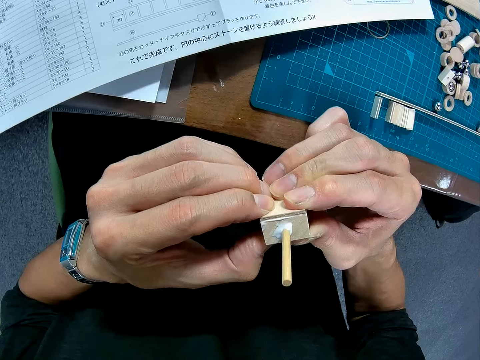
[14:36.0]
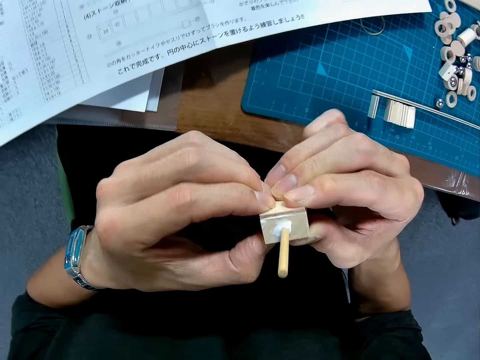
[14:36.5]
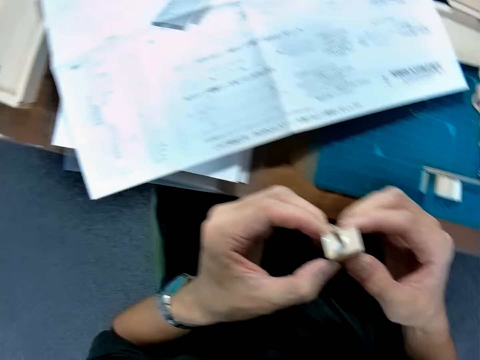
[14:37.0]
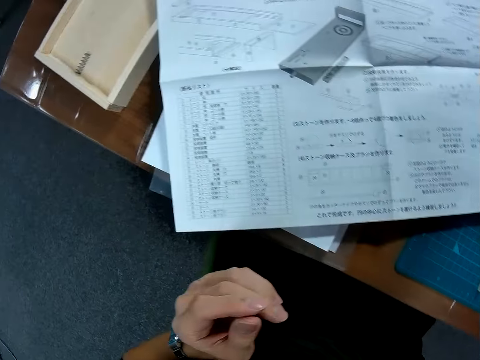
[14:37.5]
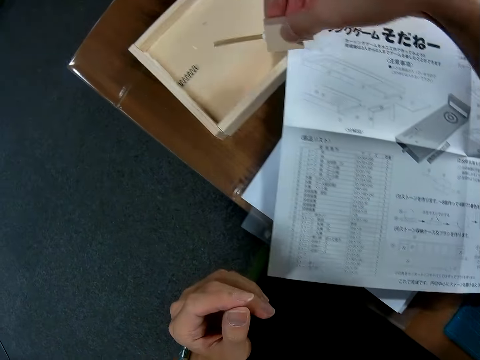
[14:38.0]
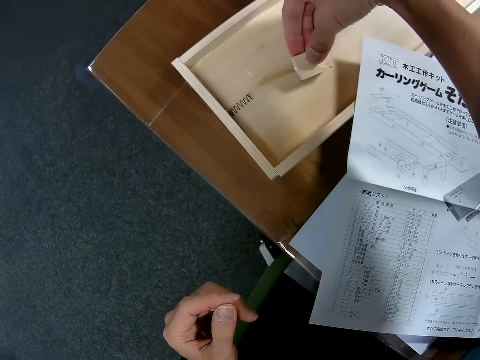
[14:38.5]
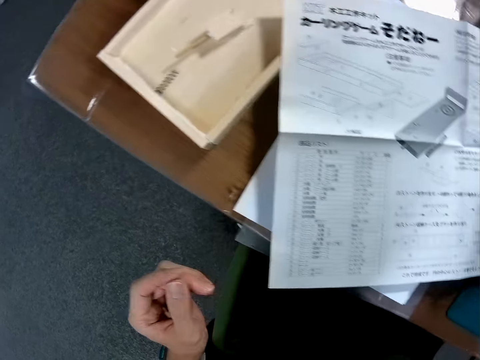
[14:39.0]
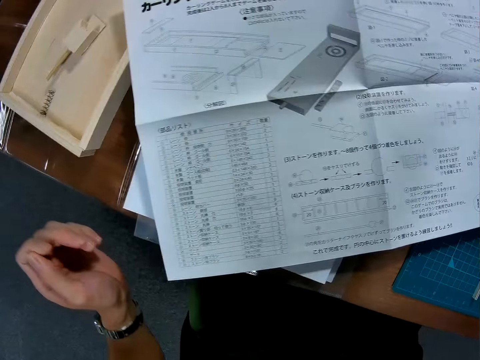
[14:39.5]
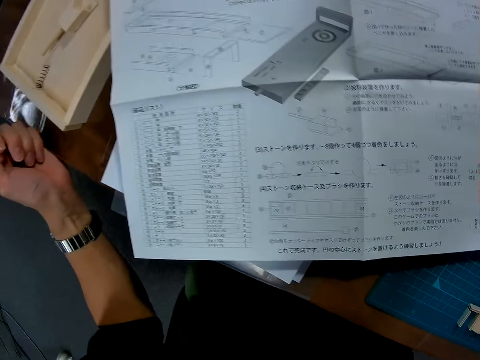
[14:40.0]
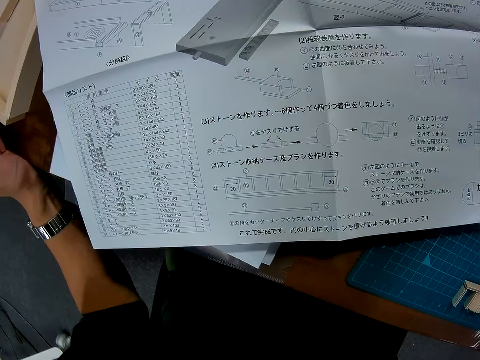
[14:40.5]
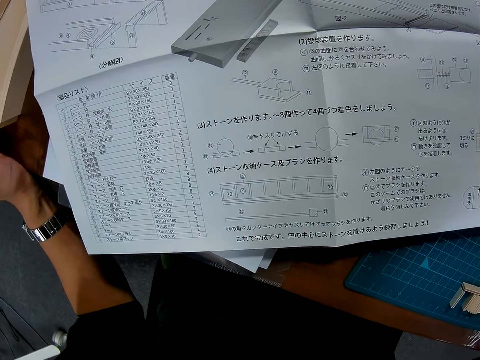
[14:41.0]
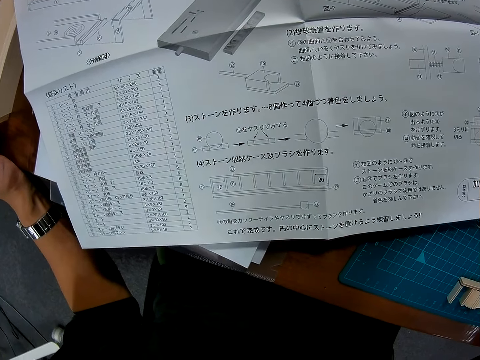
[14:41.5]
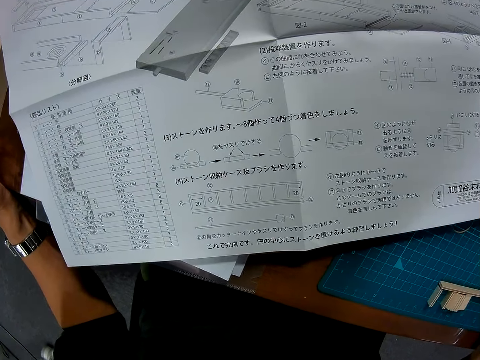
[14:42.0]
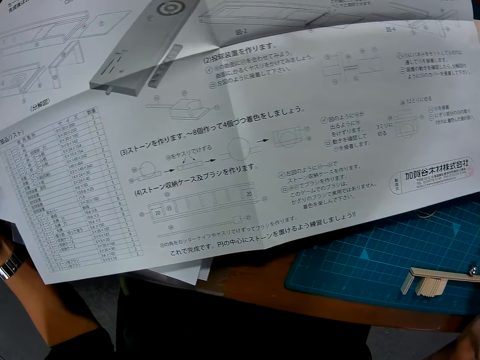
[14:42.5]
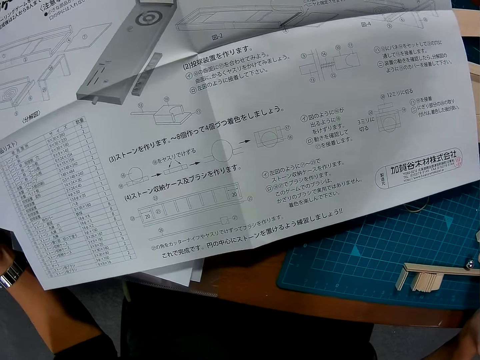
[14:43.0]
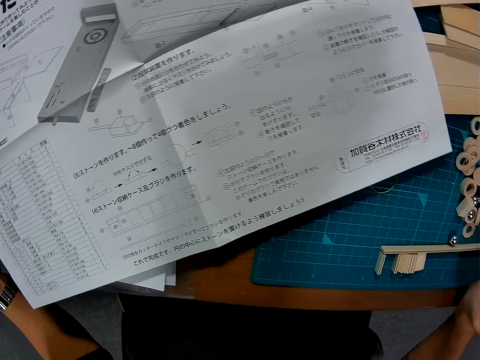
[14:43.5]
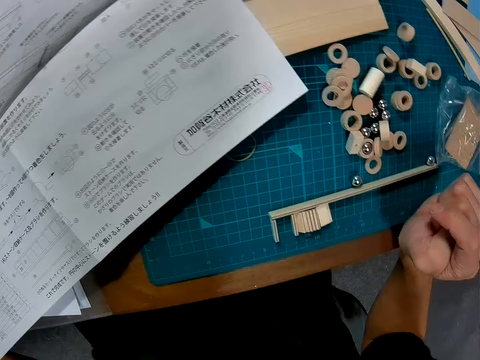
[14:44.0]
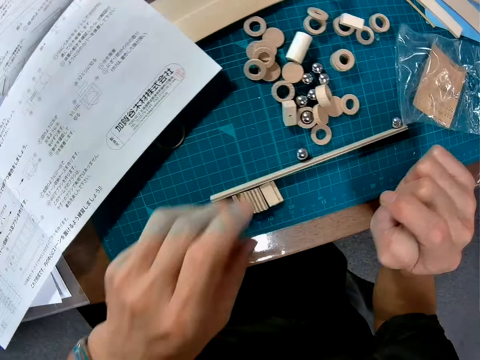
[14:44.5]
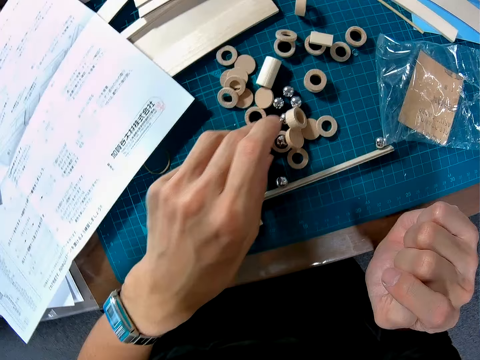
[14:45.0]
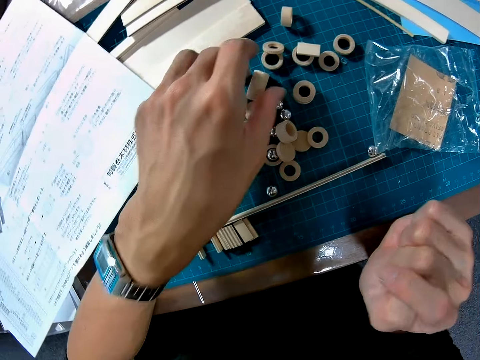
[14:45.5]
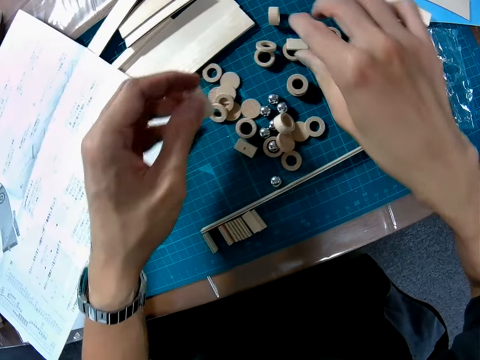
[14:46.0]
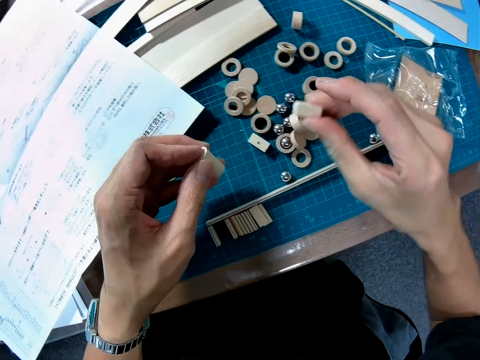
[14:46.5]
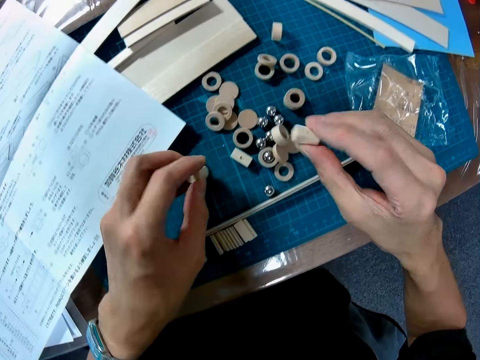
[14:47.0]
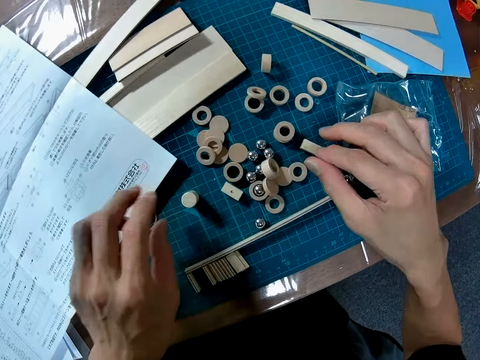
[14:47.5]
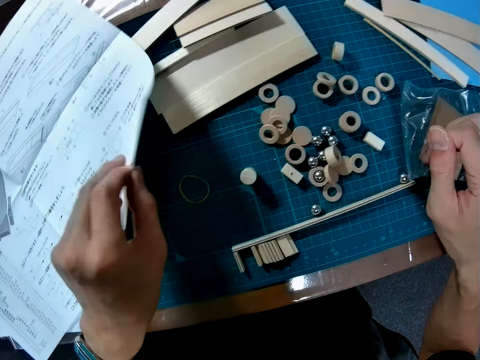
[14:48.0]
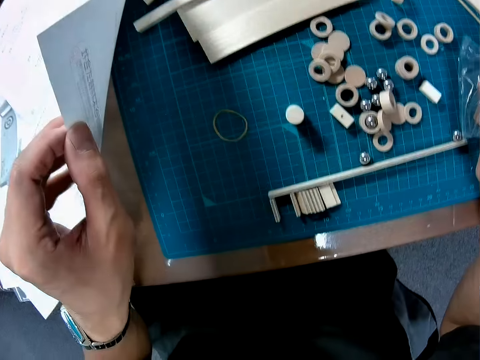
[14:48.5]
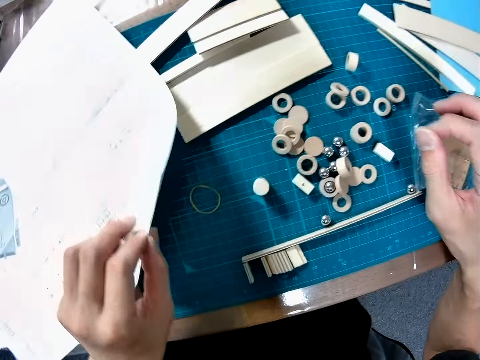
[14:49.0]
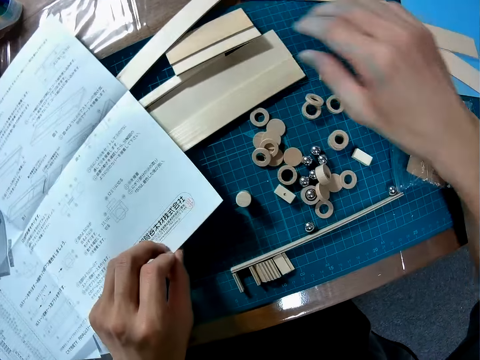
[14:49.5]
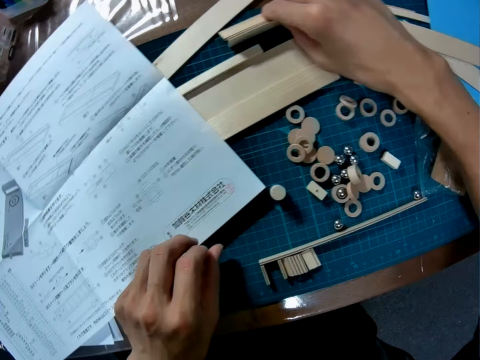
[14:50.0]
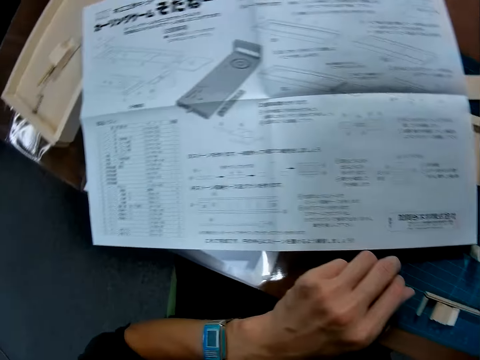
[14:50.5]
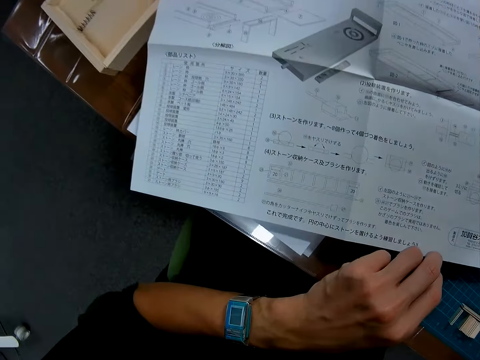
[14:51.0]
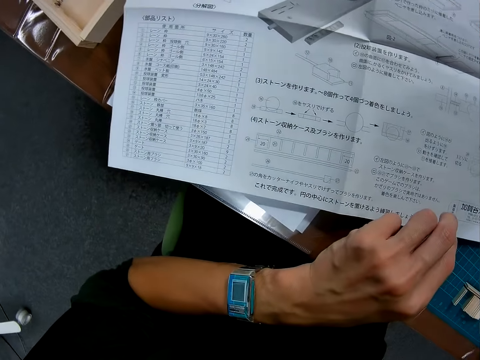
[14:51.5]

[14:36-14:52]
The camera wearer drops the joined wood on the wood on the table, on the curling board. They look at the instructional manual paper. They drop the piece of wood on the table. They pick up a piece of wood on the table. They pick up a piece of wood on the table again. They pick up another wood puck on the table. They drop the pieces of wood on the table. They lift the paper on the table. They hold the instructional manual paper. They touch a piece of wood on the table.

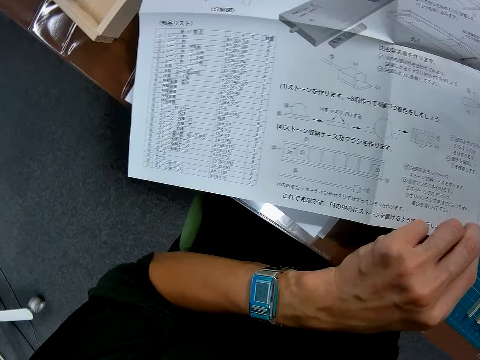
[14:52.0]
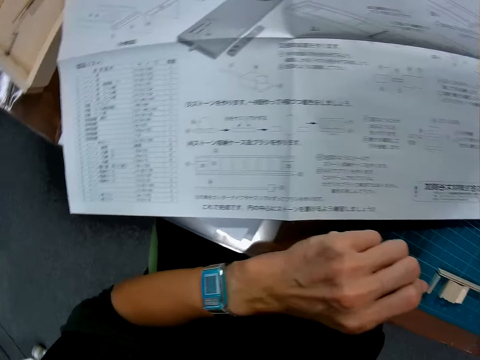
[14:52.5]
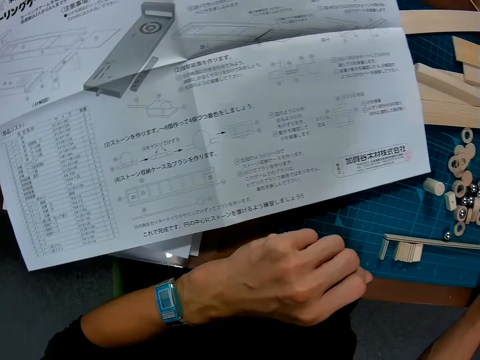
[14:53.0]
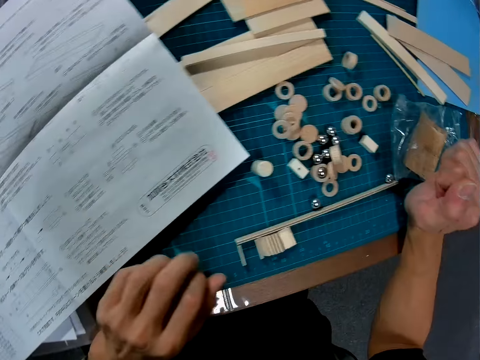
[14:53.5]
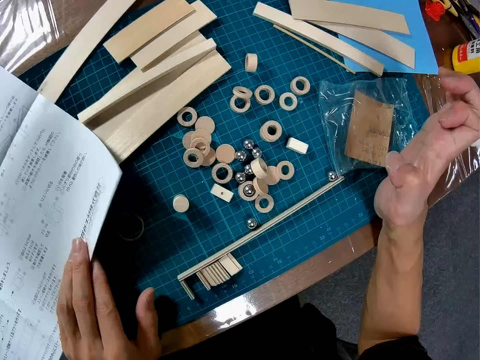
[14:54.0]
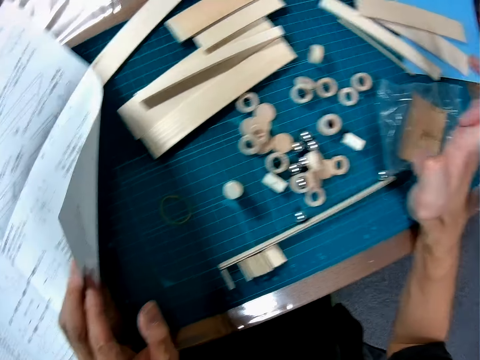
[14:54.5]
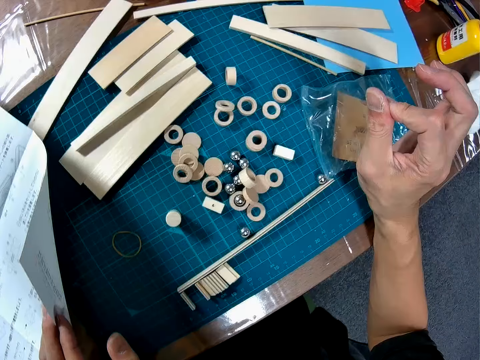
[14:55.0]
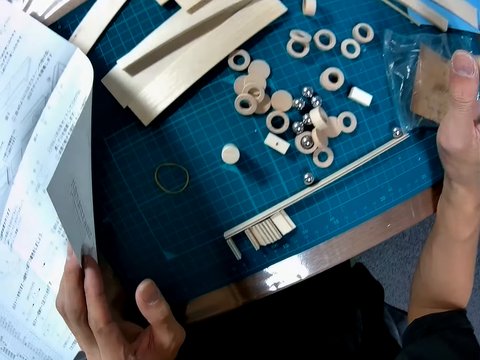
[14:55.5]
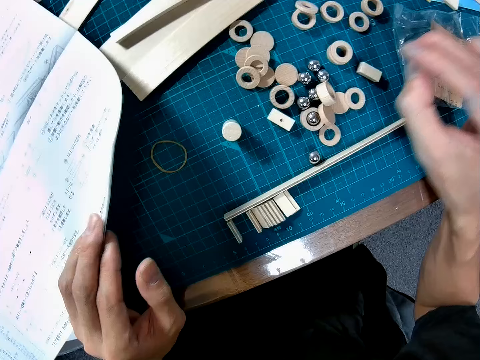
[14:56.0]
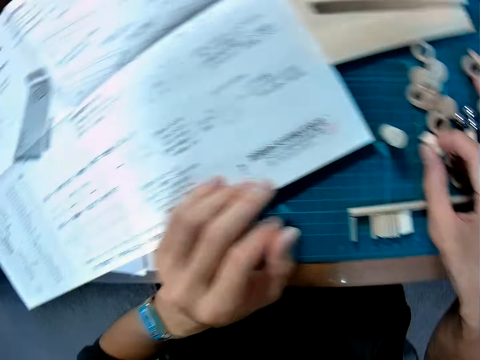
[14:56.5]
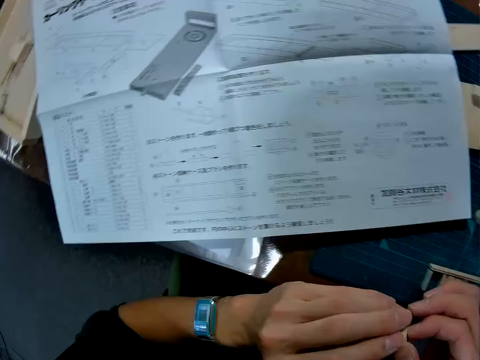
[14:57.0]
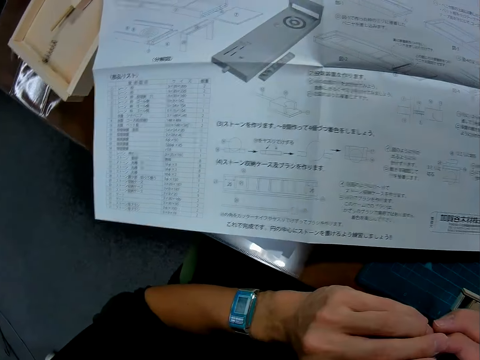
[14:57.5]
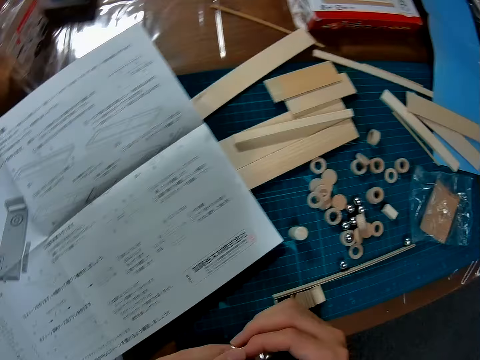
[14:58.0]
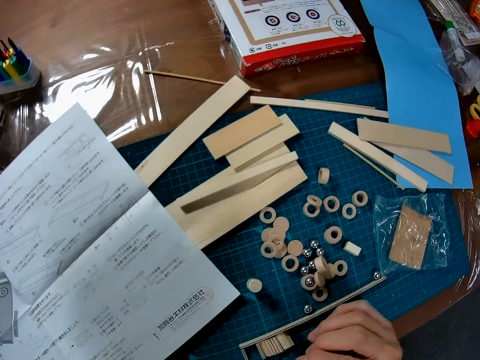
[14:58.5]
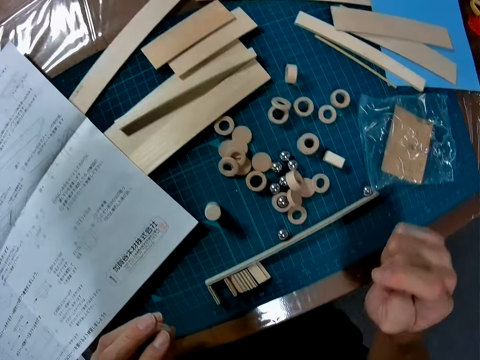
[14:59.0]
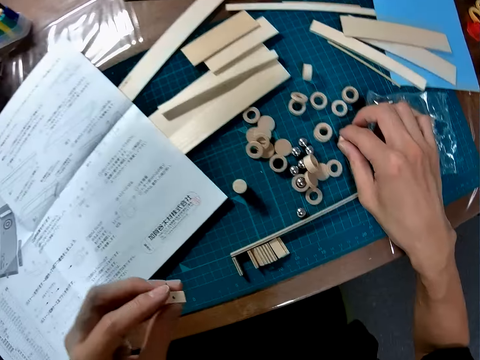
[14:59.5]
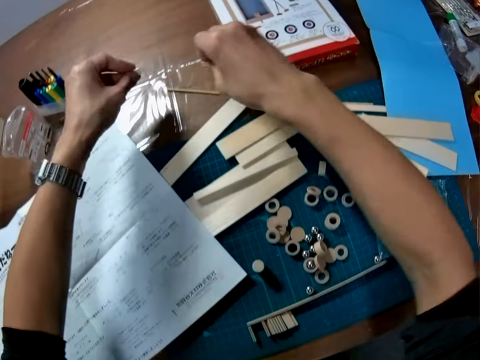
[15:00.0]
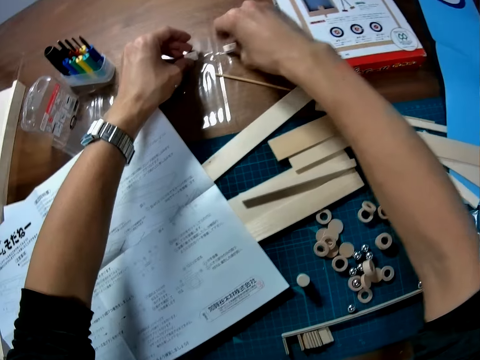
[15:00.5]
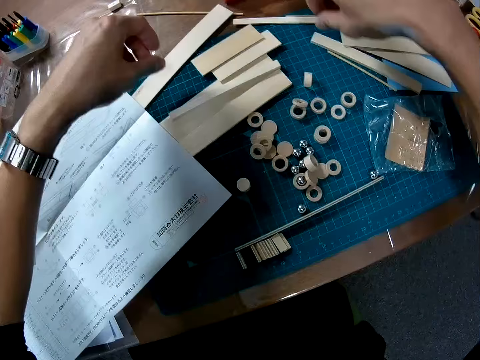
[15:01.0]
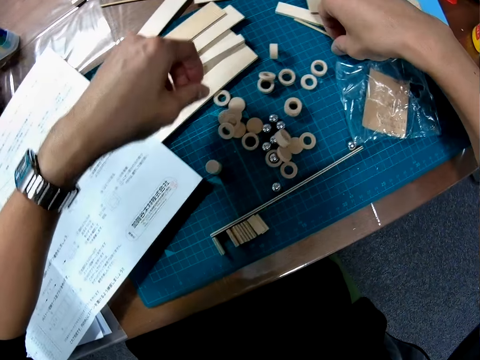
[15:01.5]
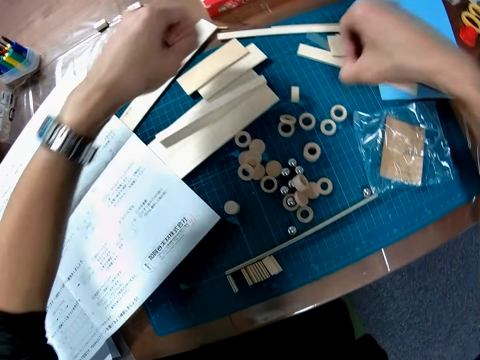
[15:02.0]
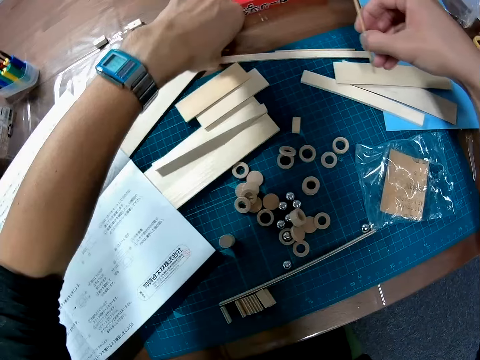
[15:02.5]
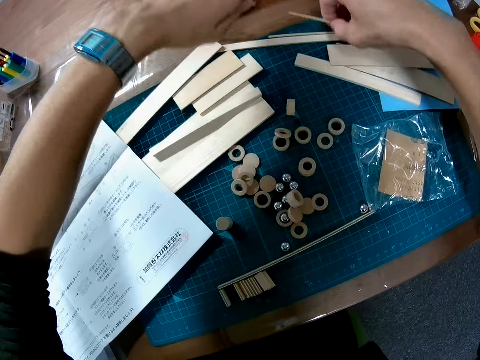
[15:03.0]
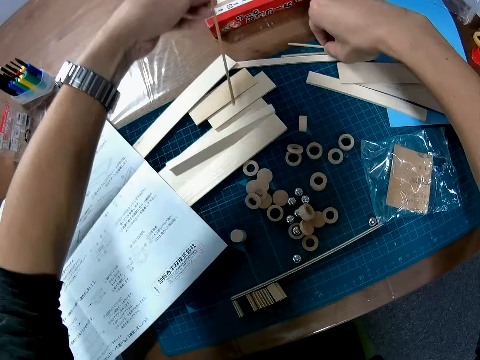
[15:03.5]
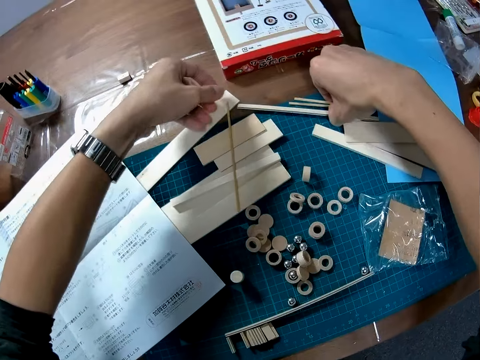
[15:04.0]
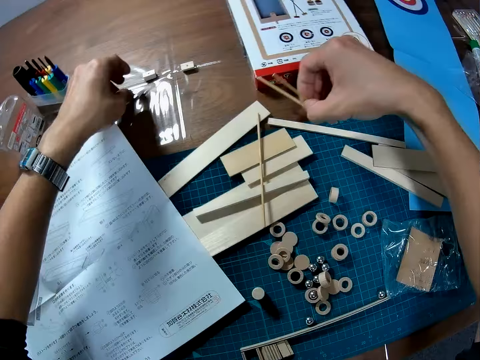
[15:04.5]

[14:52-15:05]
The camera wearer looks at the instructional manual paper. They lift the instructional manual paper on the table. They pick up a piece of wood on the table. They pick up a piece of wood on the table again. They drop the pieces of wood on the table. They pick up a wood puck stick on the table. They put another wood puck stick on the table. They pick up a piece of wood on the table. They pick up a piece of wood on the table again.
